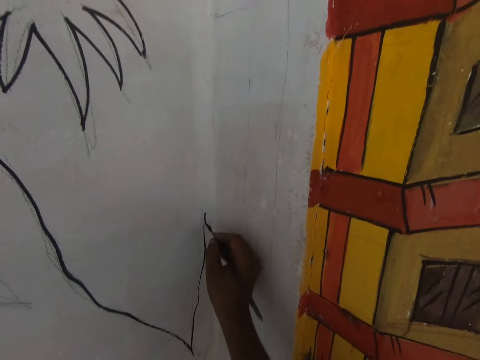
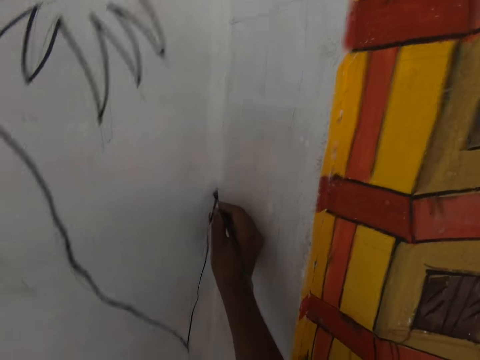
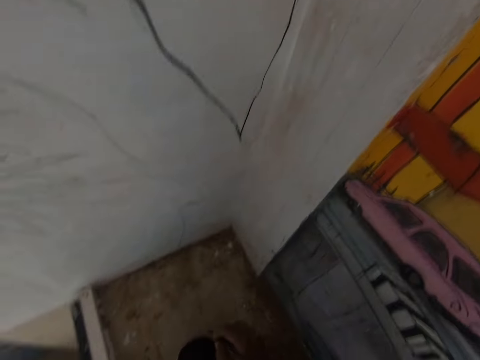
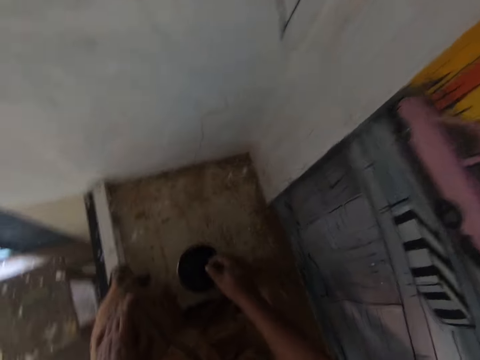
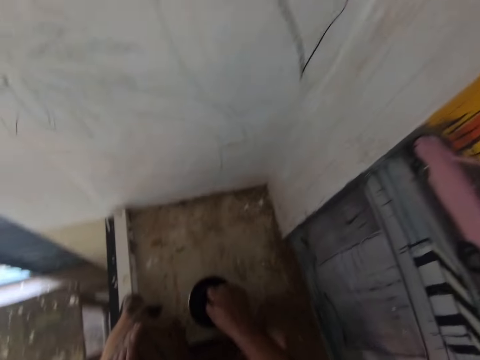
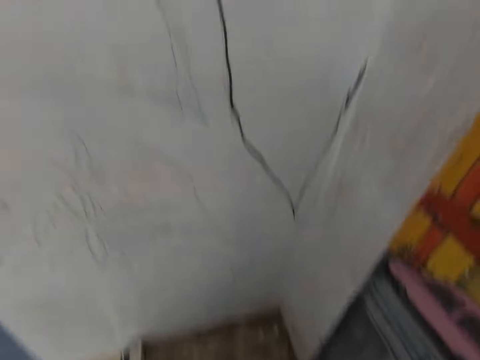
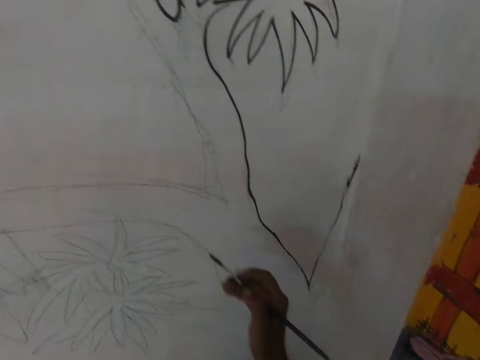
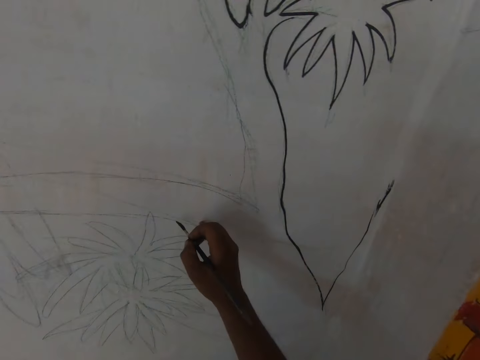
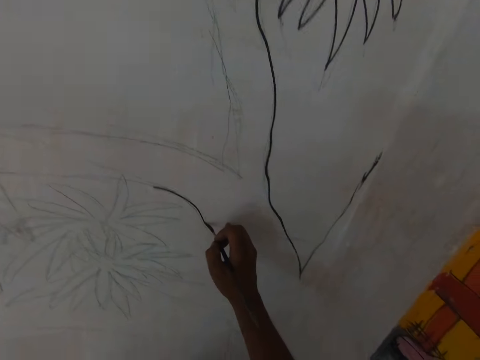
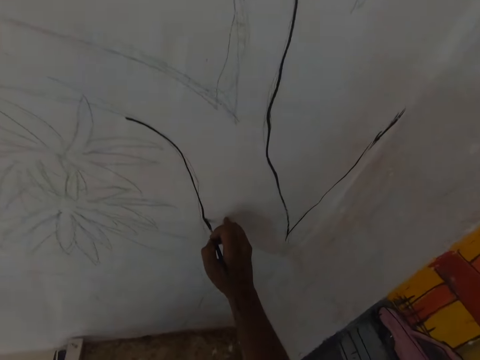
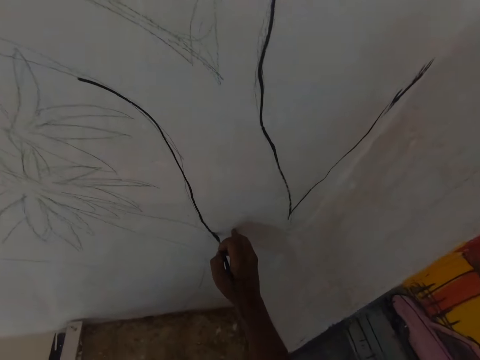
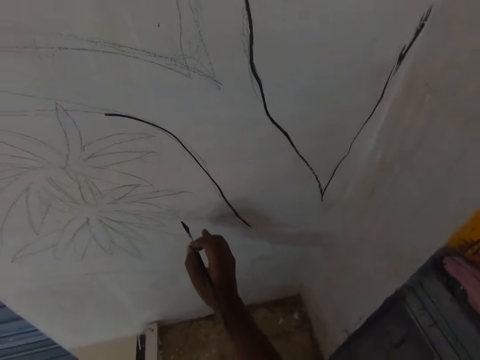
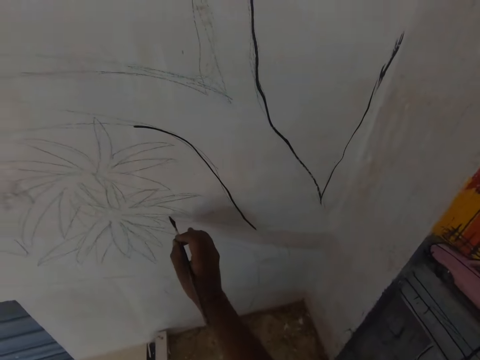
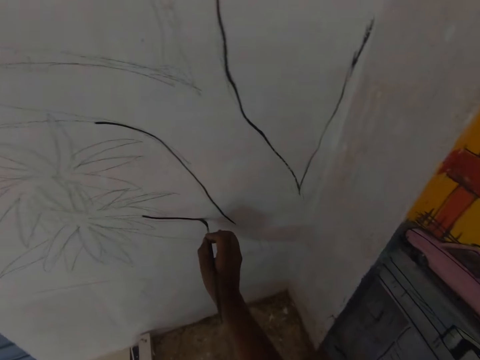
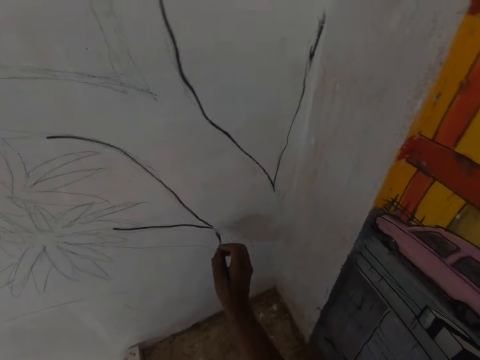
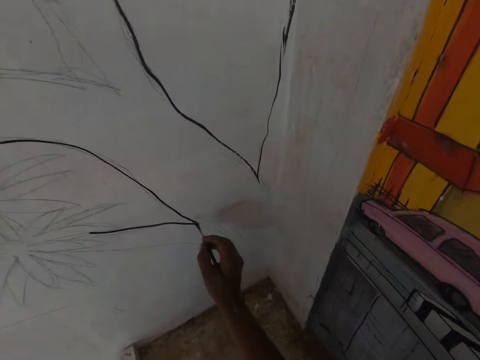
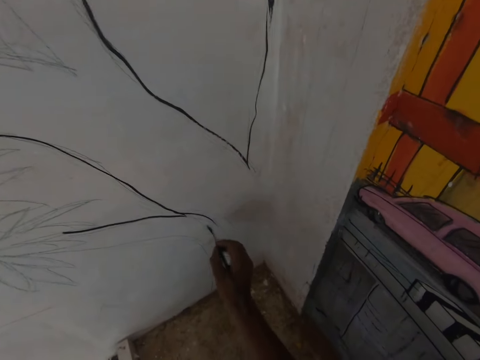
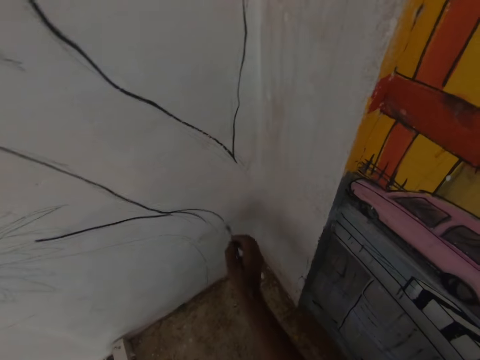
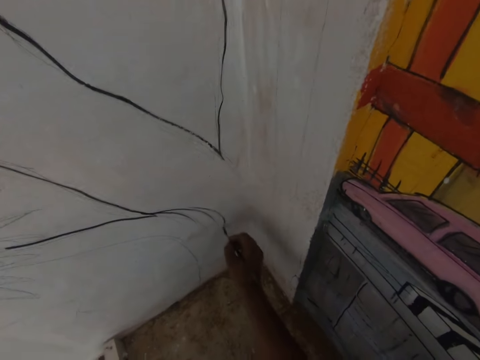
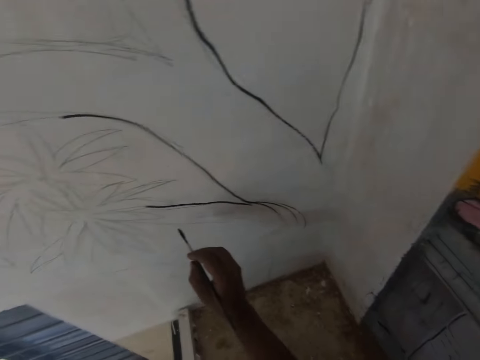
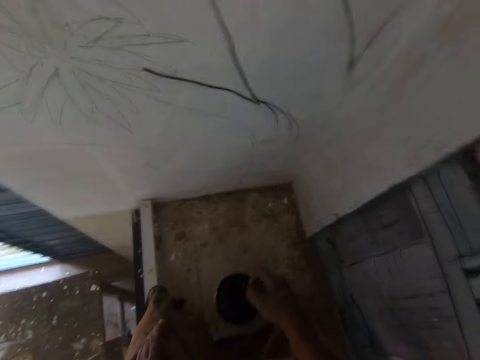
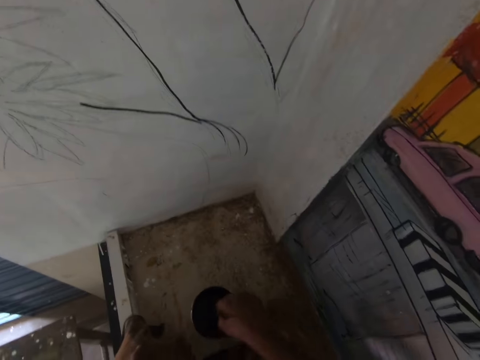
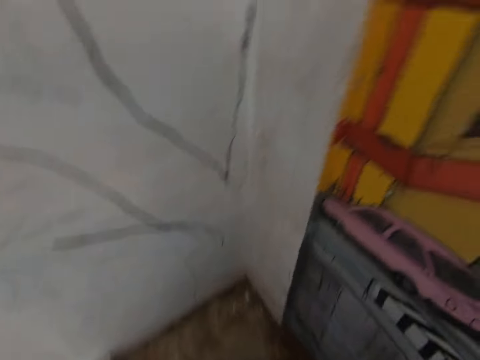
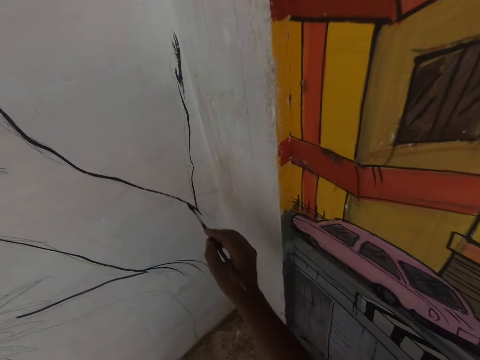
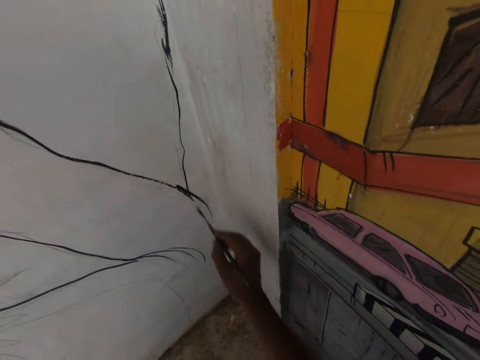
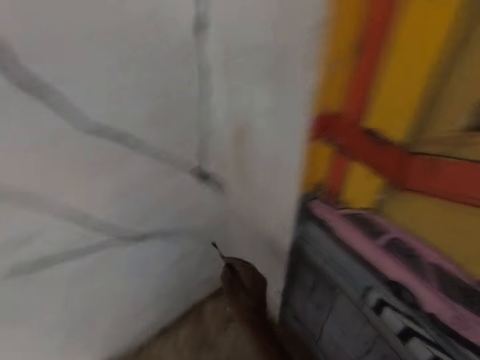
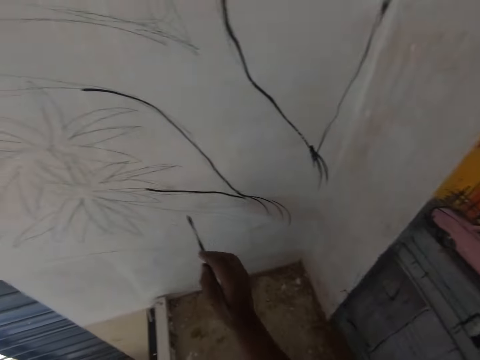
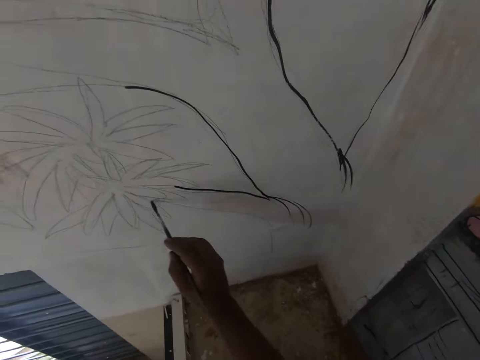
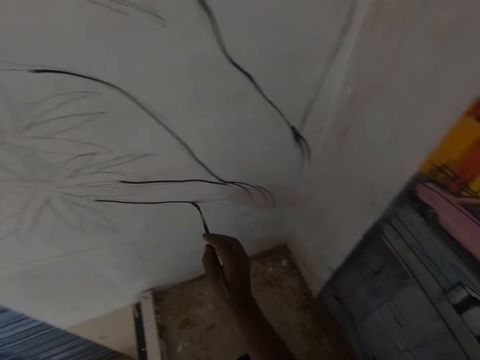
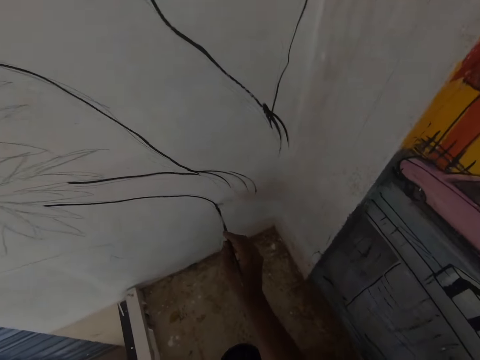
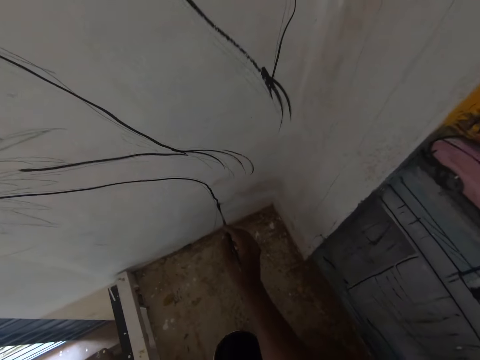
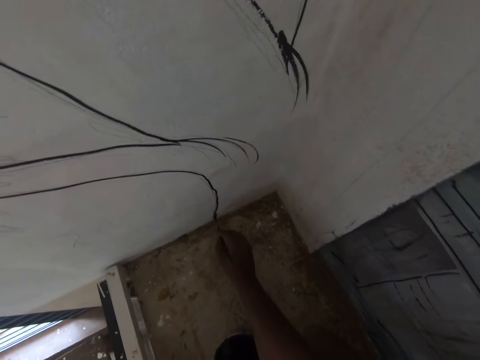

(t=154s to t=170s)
The camera wearer dips the paint brush in the can of paint. They wipe the bristles of the paint brush on the can of paint. They paint a drawing on the wall with the paint brush. They dip the paint brush in the can of paint. They wipe the bristles of the paint brush on the can of paint. They paint a drawing on the wall with the paint brush.

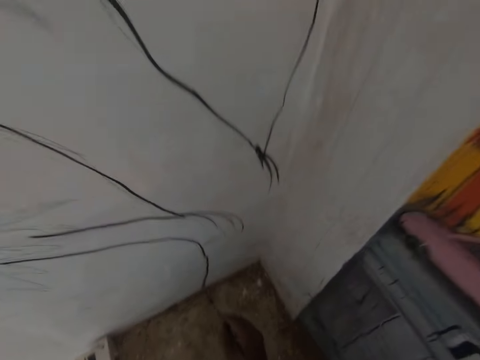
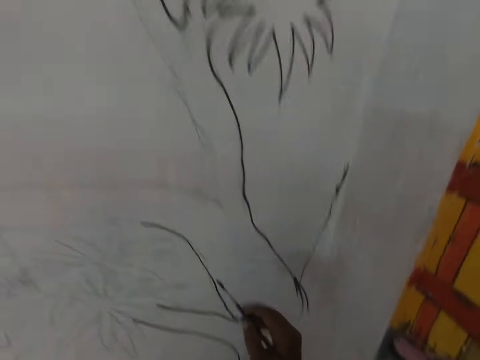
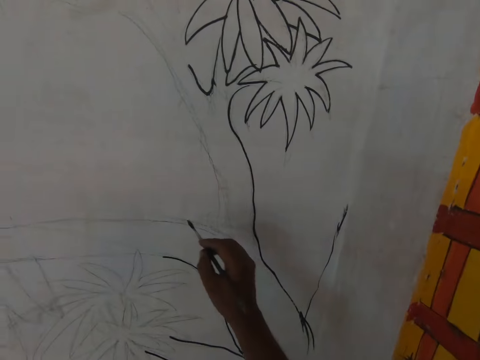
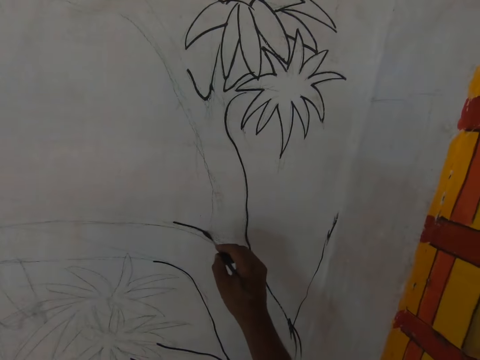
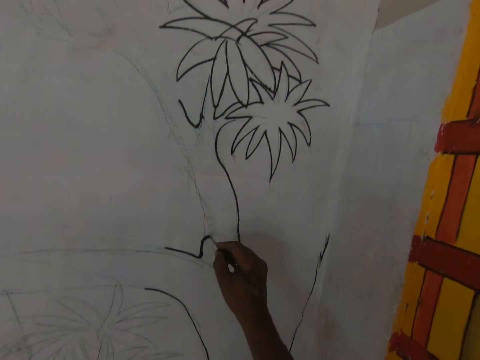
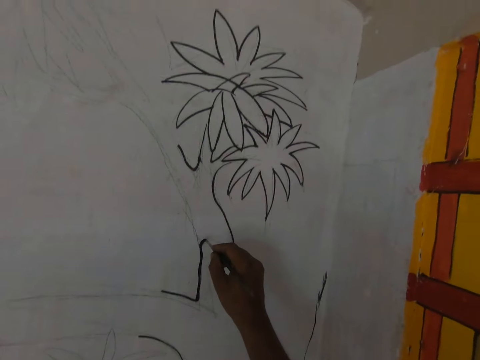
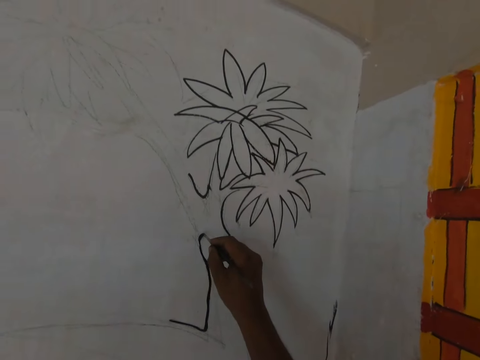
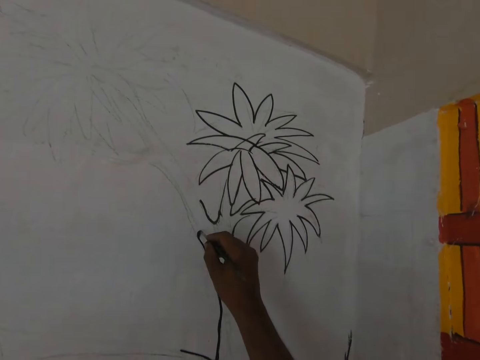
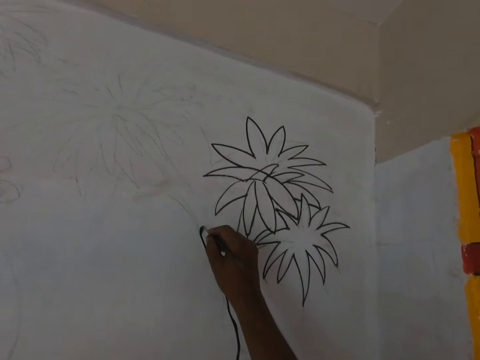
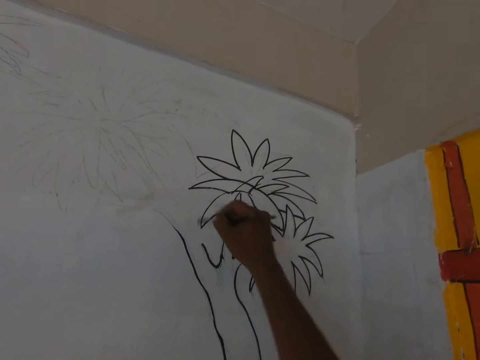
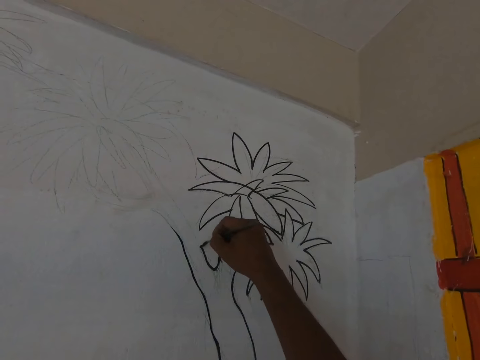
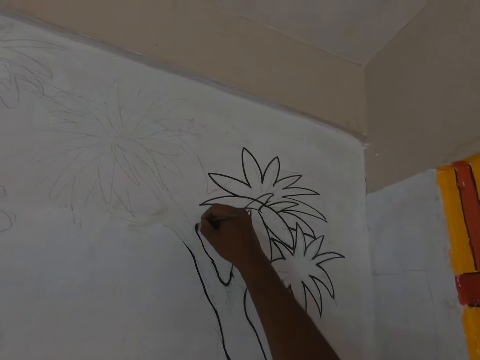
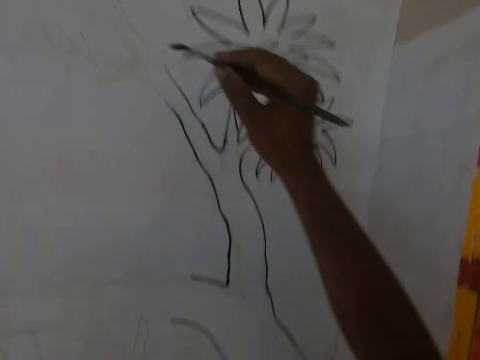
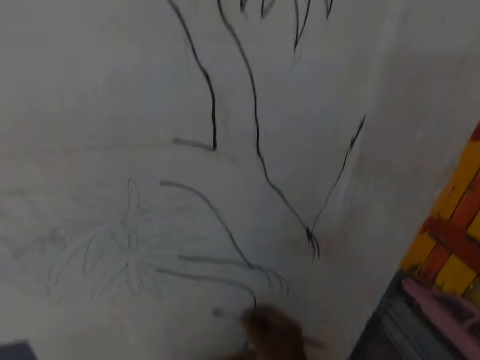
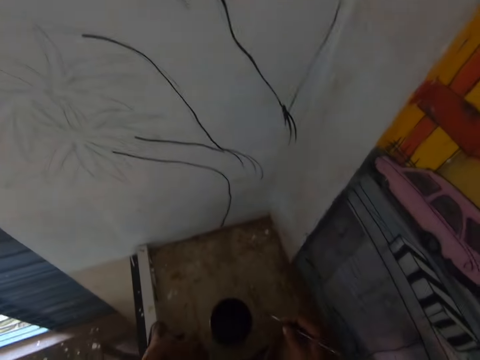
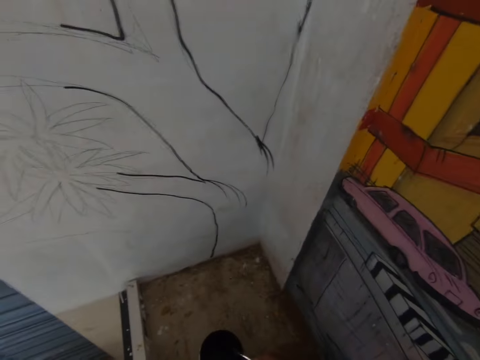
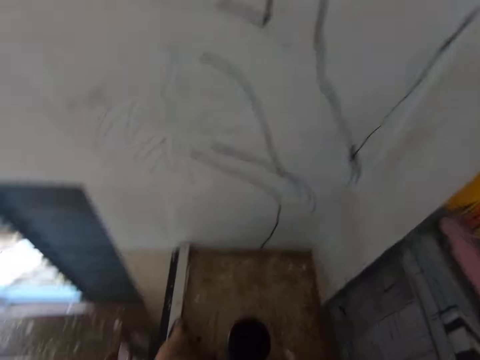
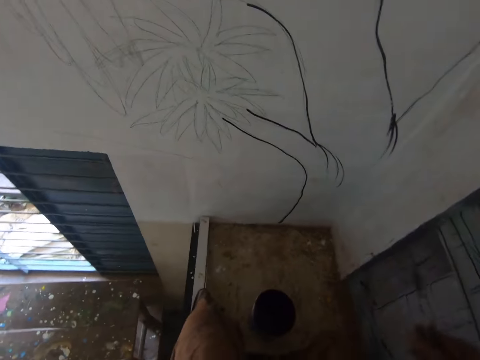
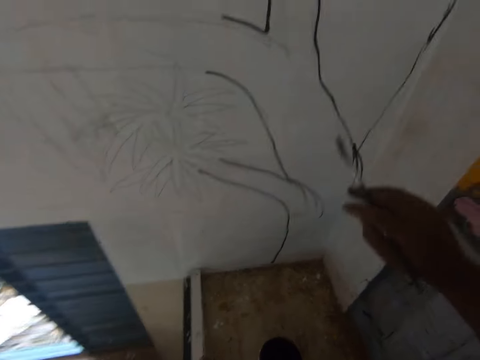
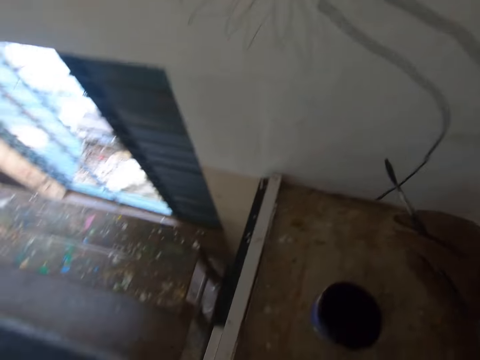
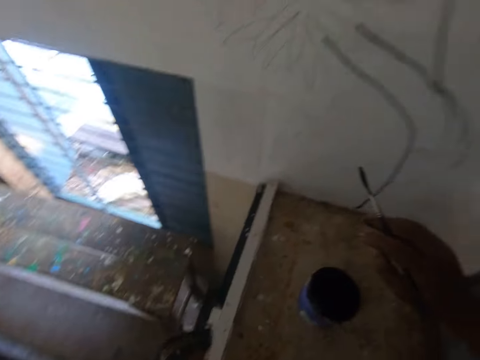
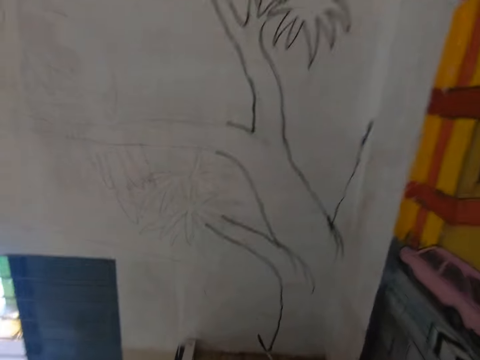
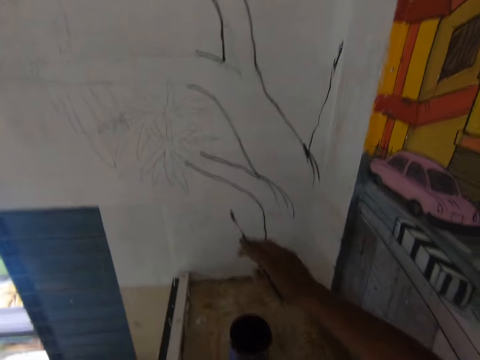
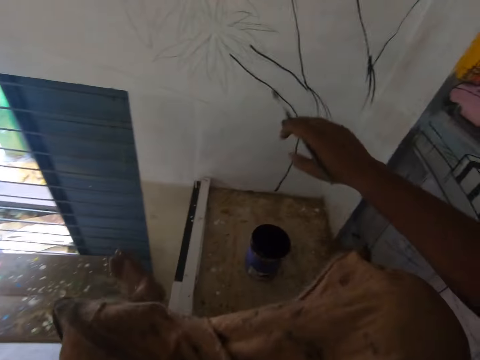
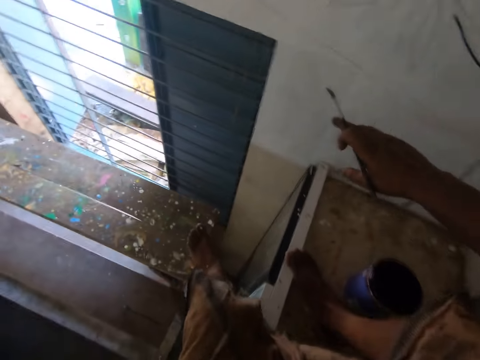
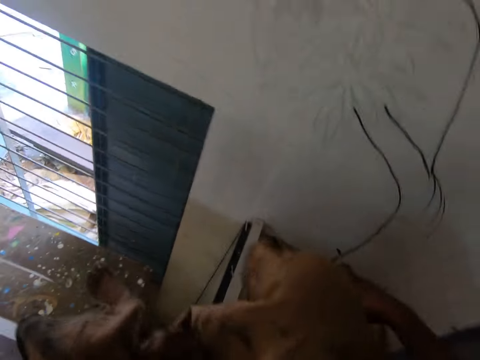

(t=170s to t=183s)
The camera wearer looks around the room. He stares at the cabinet. He adjusts his position. He sits on the cabinet. He steps on the bench.
